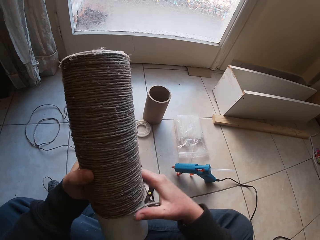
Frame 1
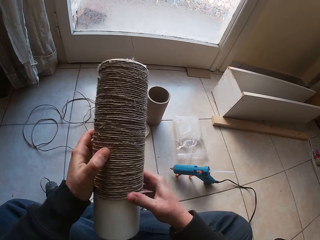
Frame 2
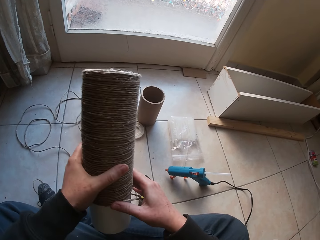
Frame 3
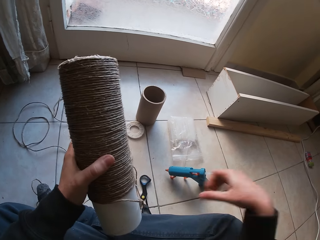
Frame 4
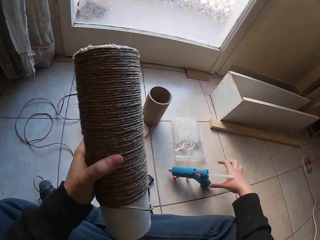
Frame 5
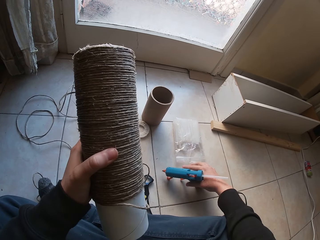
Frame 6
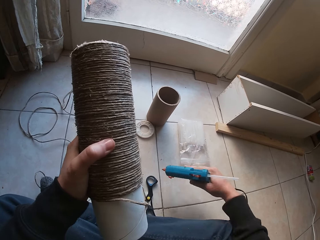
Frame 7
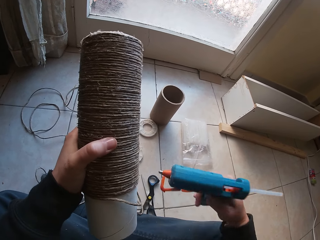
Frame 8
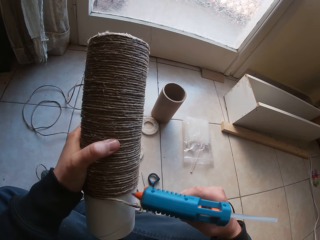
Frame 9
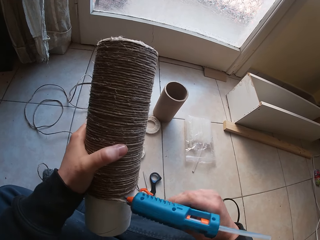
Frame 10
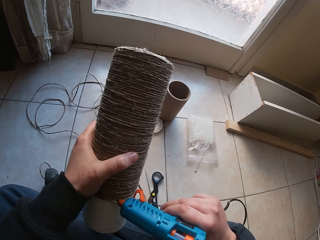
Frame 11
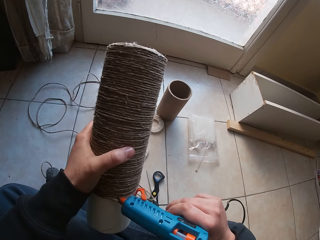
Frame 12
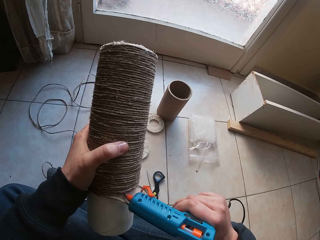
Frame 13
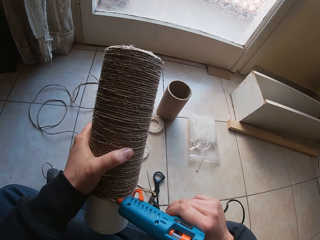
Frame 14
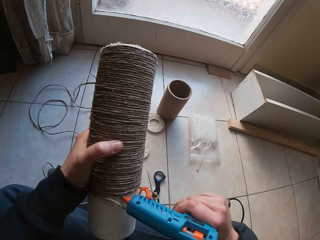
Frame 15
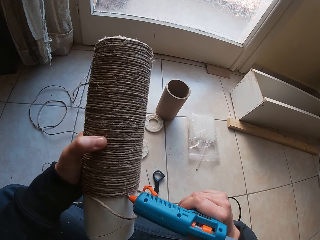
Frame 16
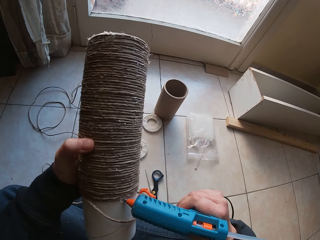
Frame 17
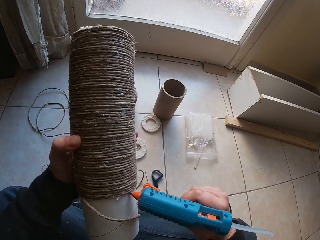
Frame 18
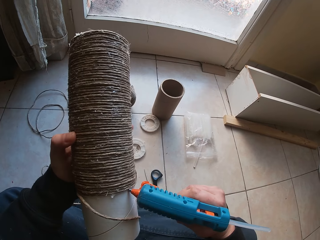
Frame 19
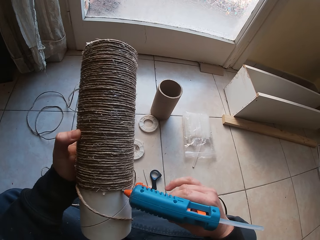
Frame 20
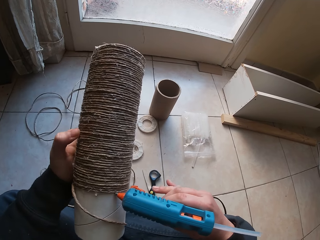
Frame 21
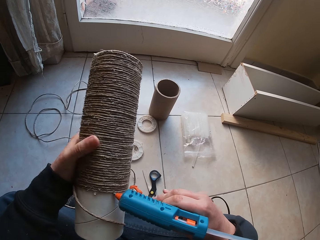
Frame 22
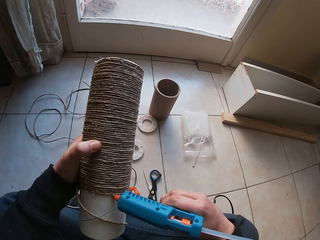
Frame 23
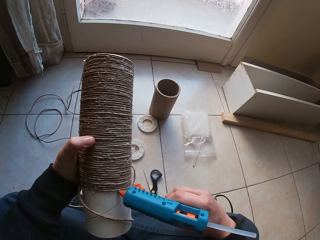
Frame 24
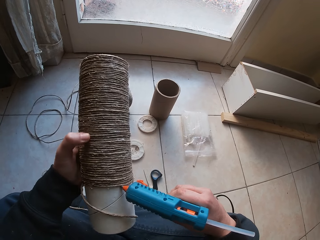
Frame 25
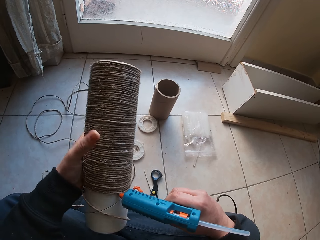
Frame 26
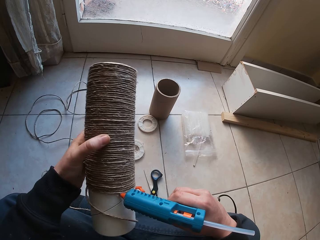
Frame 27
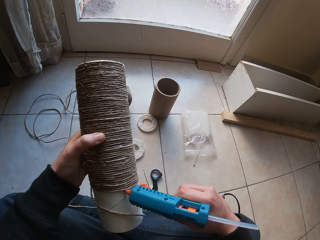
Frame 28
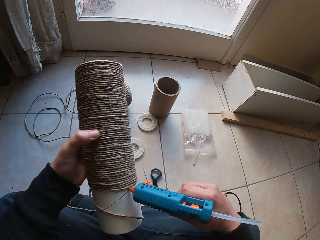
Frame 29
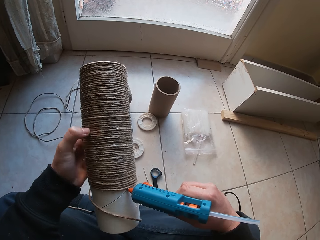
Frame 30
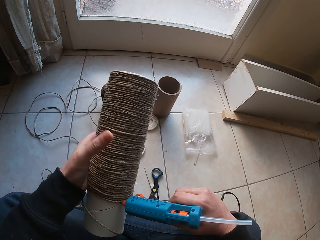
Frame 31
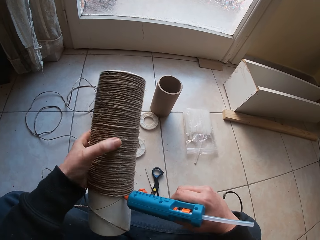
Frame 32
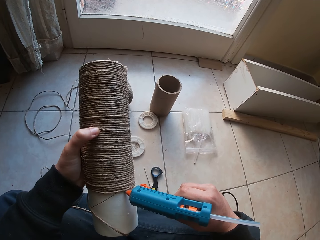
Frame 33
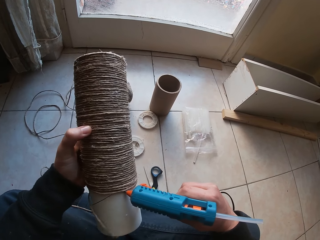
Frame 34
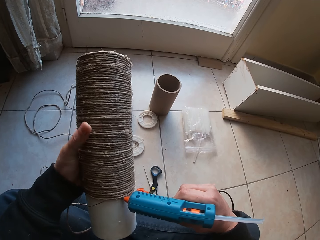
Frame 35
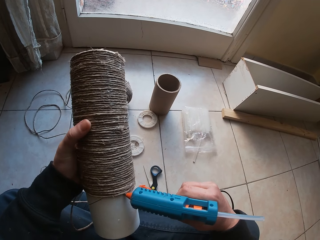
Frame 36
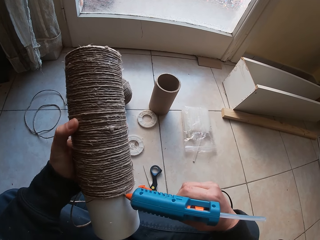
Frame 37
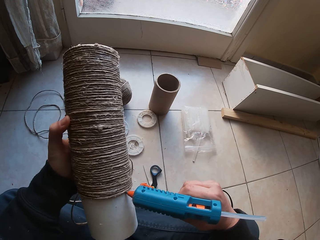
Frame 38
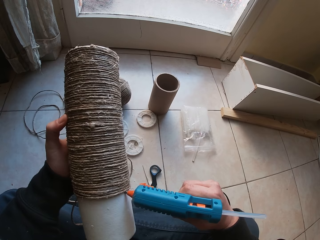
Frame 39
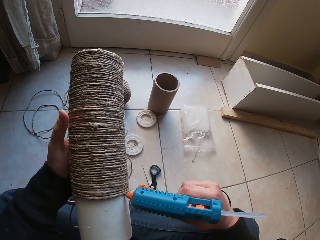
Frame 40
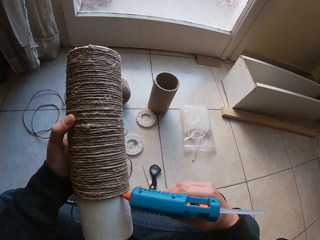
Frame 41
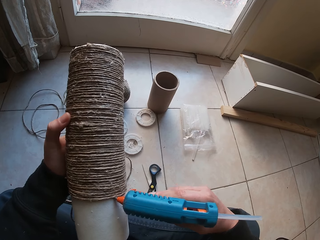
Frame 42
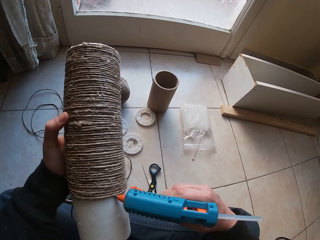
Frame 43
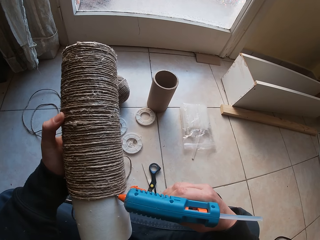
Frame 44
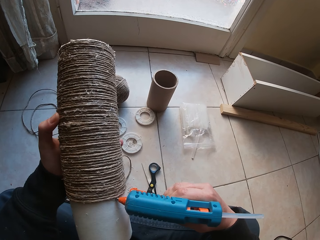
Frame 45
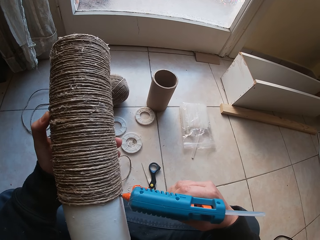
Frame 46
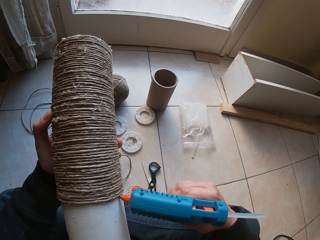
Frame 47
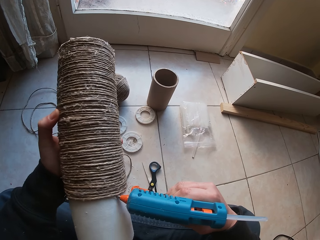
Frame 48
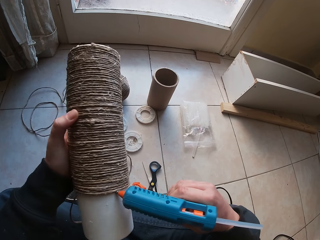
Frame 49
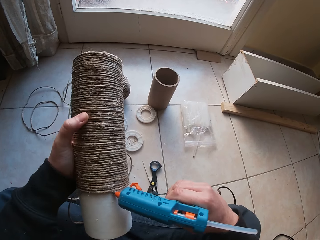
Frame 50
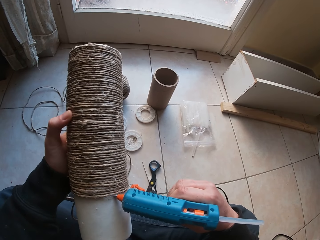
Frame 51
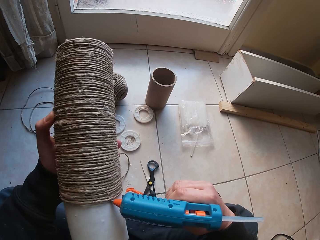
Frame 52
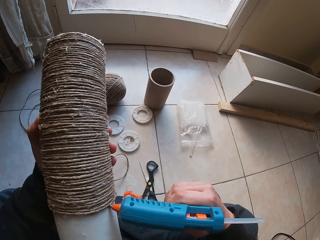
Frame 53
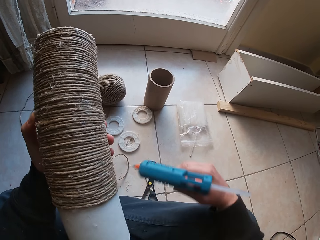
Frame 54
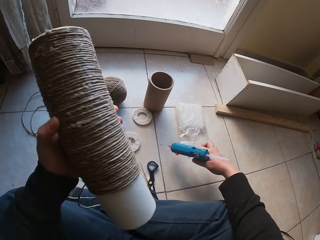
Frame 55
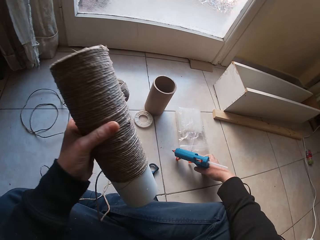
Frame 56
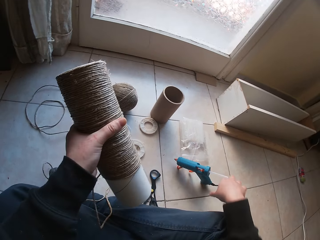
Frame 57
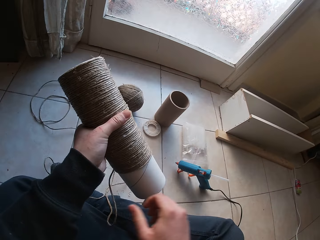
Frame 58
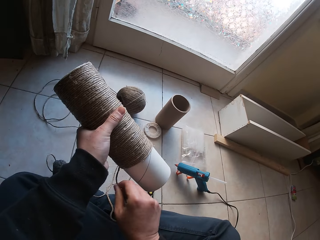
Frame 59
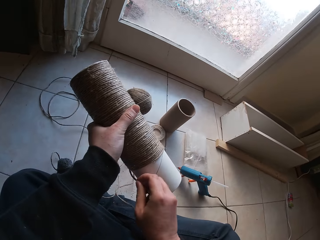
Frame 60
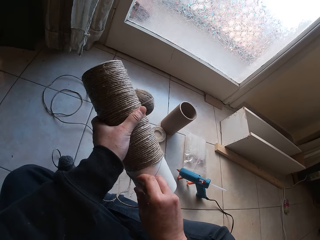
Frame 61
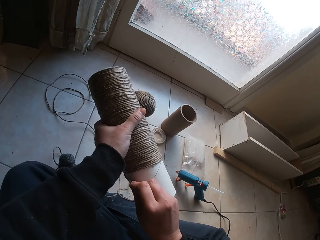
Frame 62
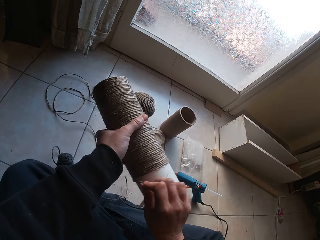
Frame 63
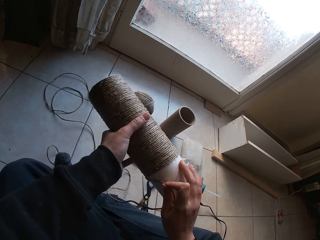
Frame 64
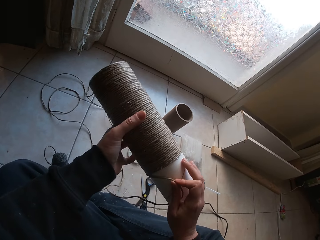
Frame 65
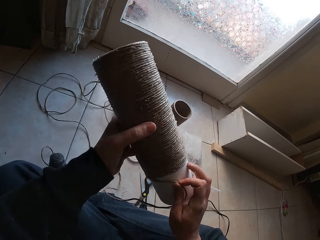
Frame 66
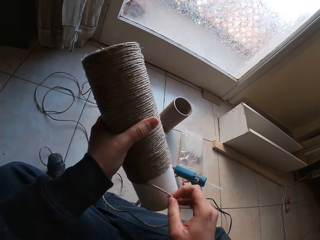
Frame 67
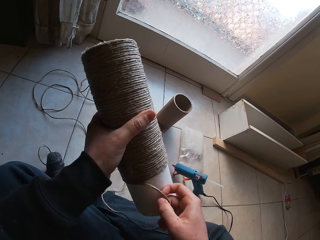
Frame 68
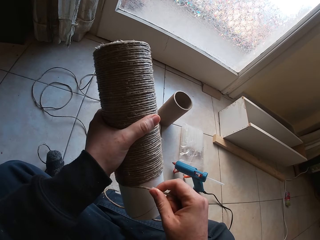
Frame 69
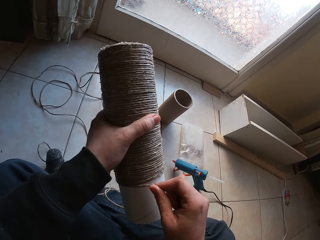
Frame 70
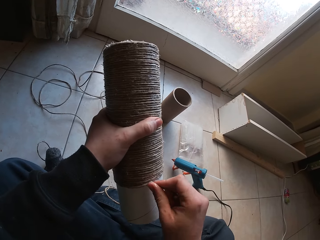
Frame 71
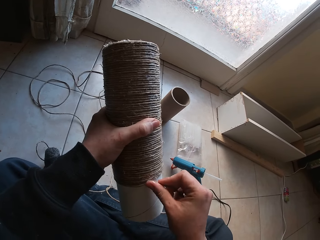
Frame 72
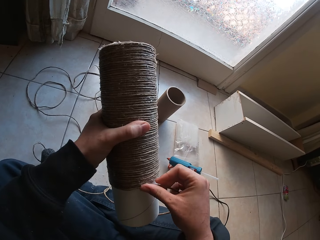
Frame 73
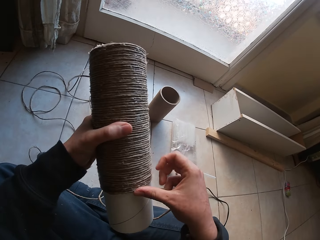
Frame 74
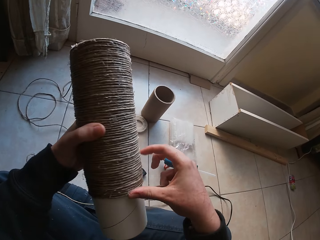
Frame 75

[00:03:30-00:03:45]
The camera wearer picks up the glue gun from the floor with his right hand. He pours glue from the glue gun on the cardboard tube of the twine with his right hand. He drops the glue gun on the floor with his right hand. He wraps the loose twine on the cardboard of the twine with his right hand. He adjusts the hemp string on the roll with the right hand.

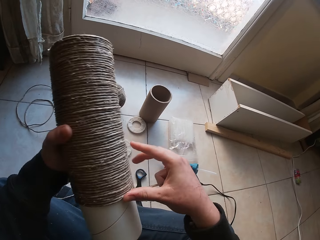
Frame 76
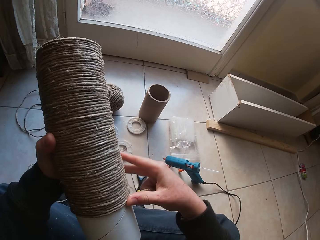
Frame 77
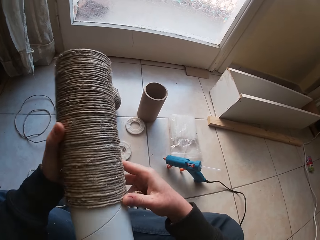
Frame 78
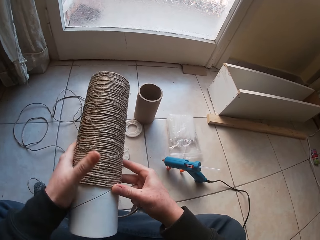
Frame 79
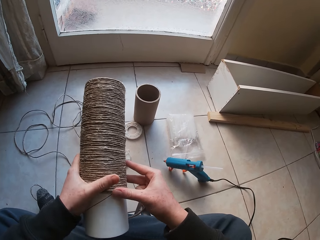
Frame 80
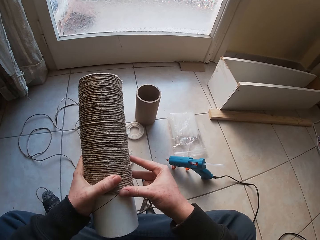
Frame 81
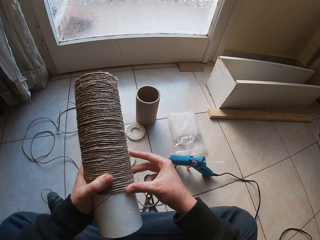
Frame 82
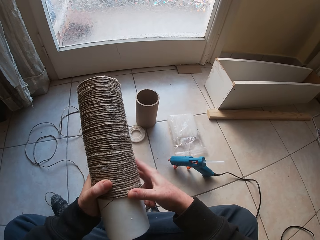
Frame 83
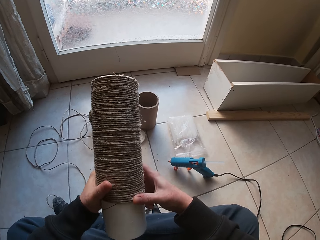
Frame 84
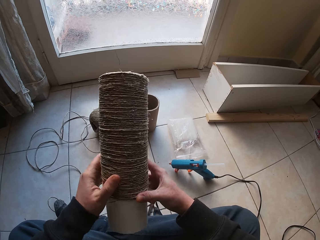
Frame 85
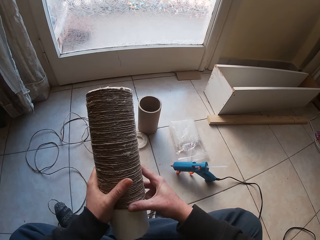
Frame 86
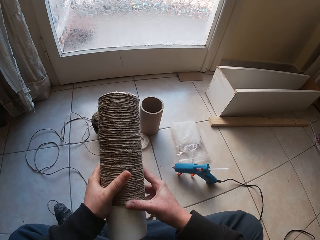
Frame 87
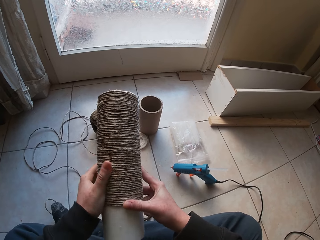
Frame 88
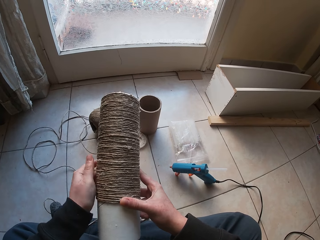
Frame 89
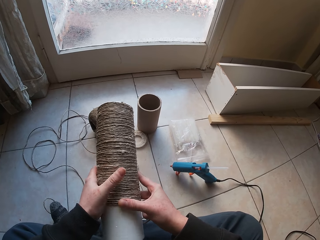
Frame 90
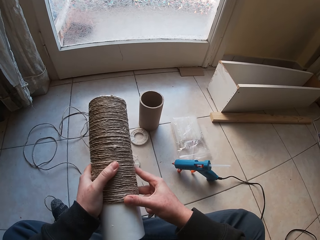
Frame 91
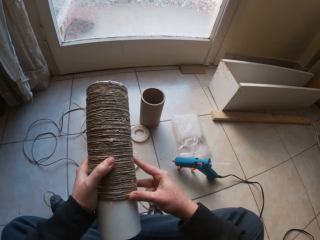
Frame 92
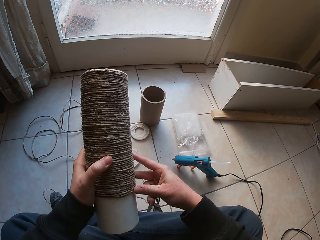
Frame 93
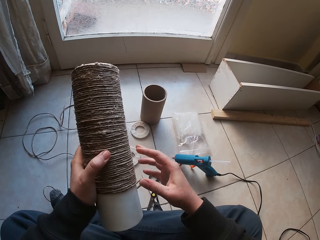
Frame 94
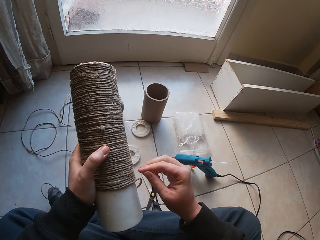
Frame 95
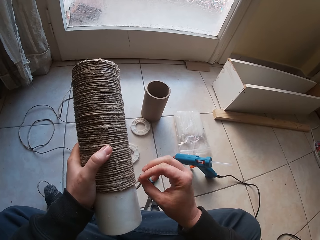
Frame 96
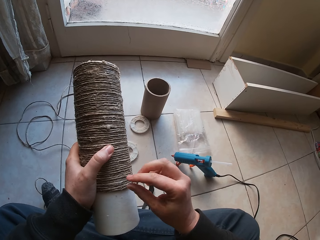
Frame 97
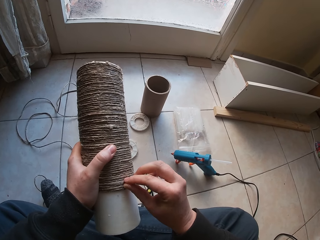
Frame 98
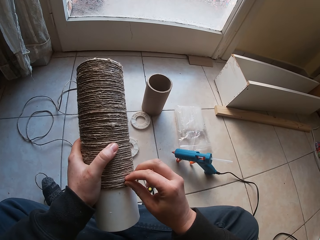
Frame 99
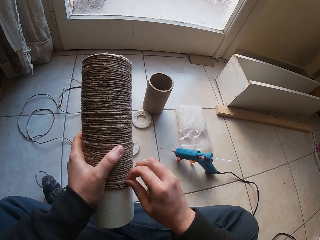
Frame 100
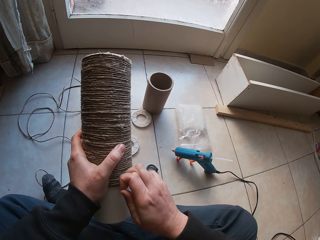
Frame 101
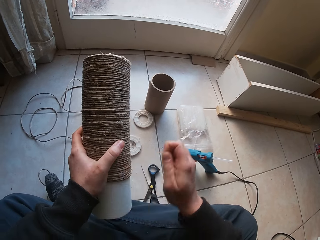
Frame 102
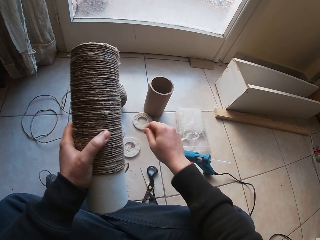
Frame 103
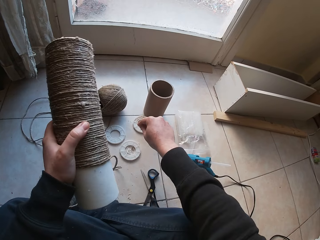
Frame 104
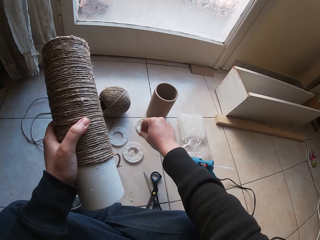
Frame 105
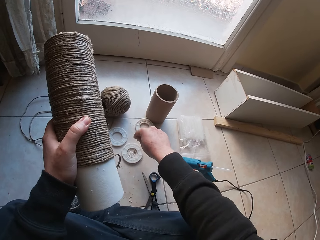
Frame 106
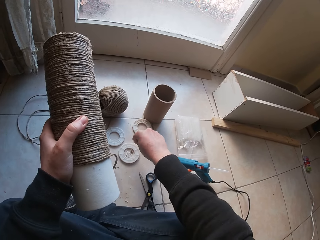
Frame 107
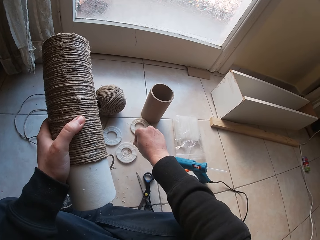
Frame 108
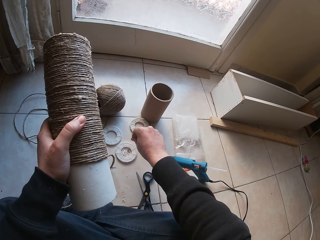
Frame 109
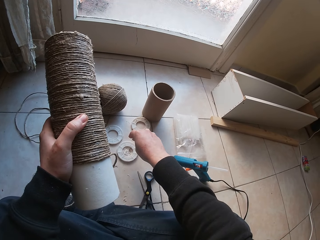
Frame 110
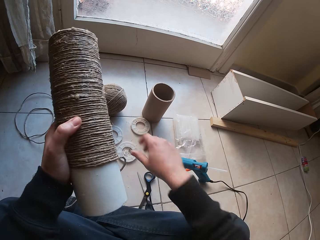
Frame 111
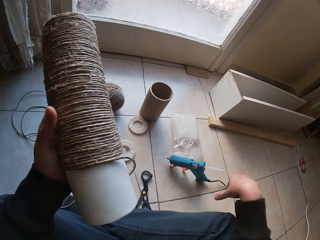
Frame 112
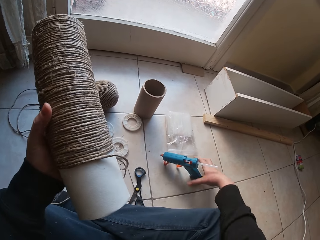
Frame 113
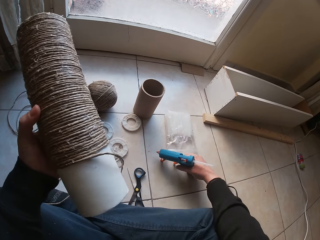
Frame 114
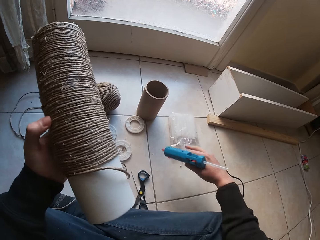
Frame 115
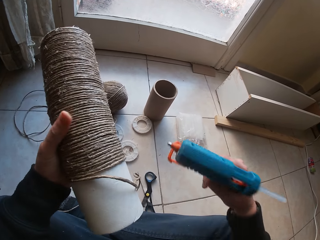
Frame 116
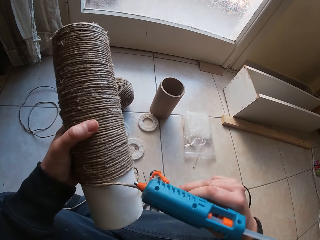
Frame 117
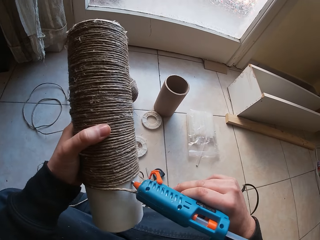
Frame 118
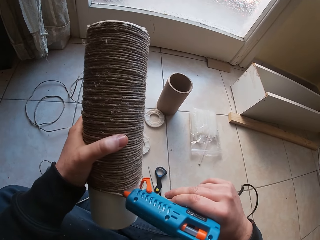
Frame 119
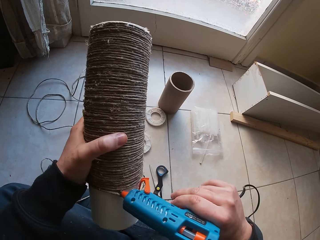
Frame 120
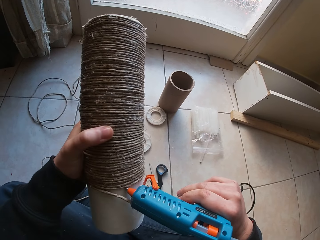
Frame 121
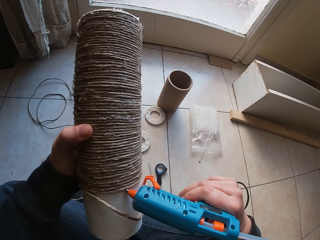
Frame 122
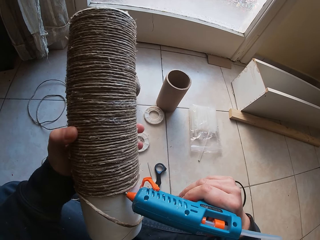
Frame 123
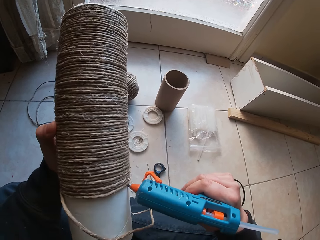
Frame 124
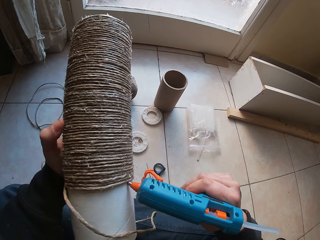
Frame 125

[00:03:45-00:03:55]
The camera wearer picks out a shred from the twine with his right hand. He drops the shred on the floor with his right hand. He picks up the glue gun from the floor with his right hand. He pours glue from the glue gun on the cardboard tube of the twine with his right hand.
